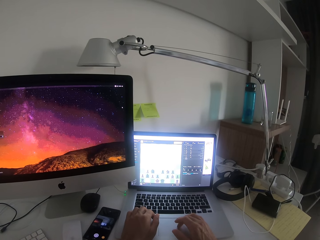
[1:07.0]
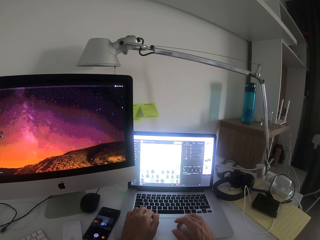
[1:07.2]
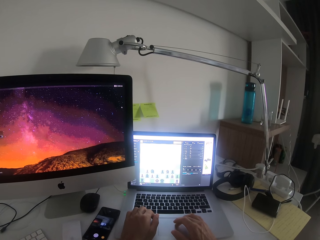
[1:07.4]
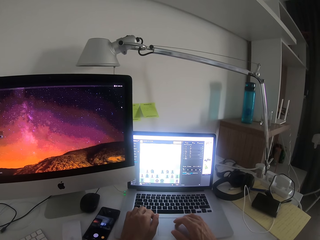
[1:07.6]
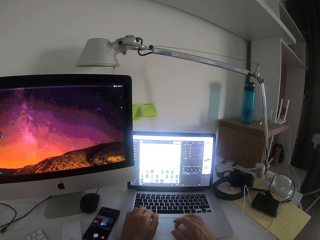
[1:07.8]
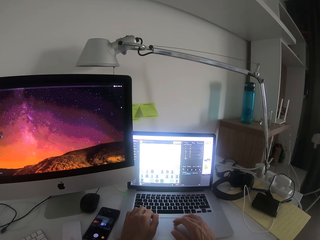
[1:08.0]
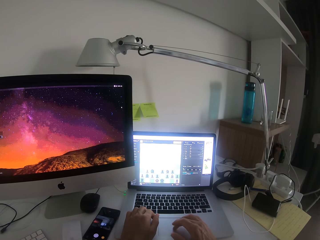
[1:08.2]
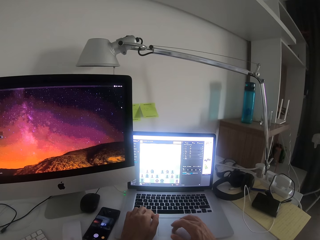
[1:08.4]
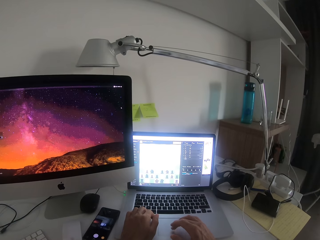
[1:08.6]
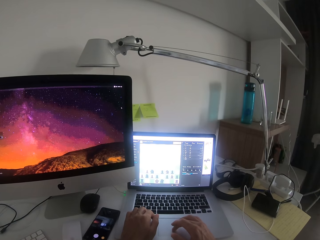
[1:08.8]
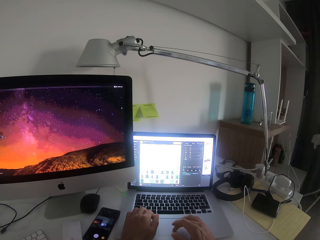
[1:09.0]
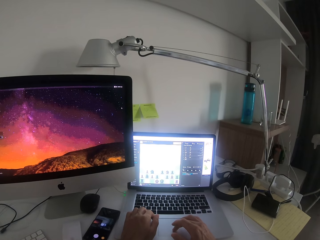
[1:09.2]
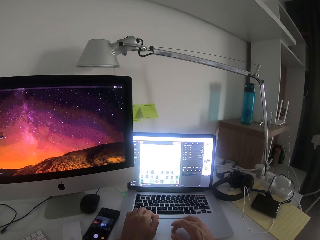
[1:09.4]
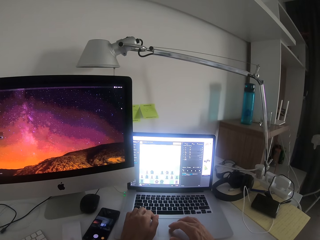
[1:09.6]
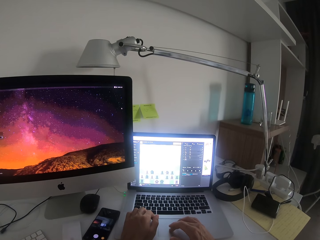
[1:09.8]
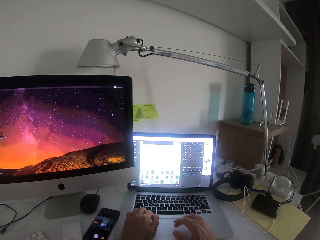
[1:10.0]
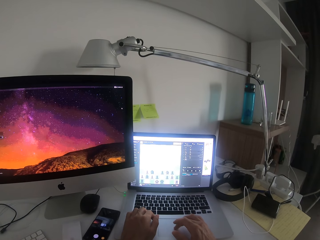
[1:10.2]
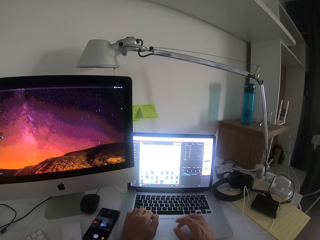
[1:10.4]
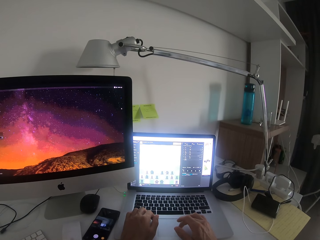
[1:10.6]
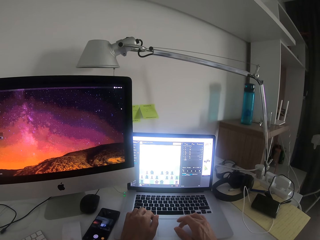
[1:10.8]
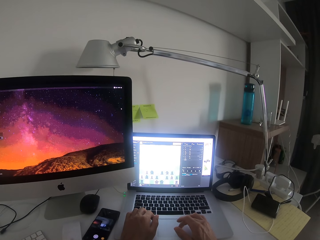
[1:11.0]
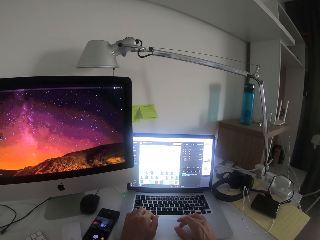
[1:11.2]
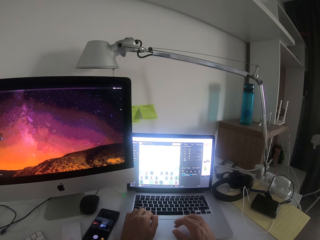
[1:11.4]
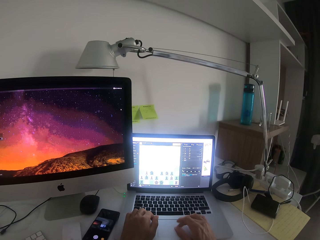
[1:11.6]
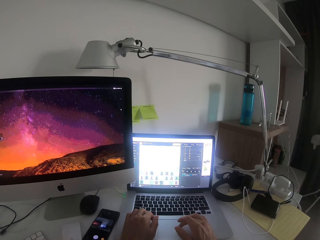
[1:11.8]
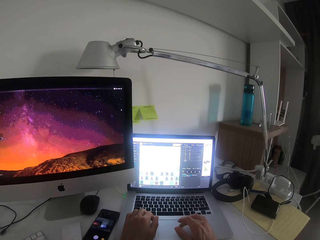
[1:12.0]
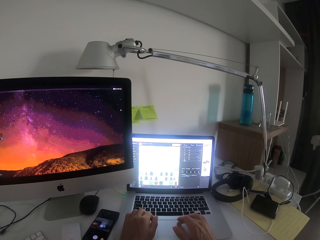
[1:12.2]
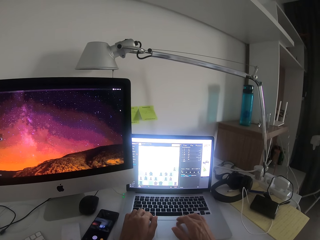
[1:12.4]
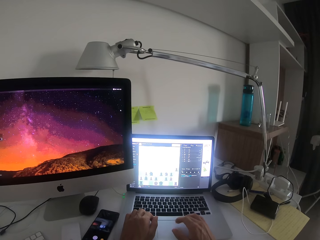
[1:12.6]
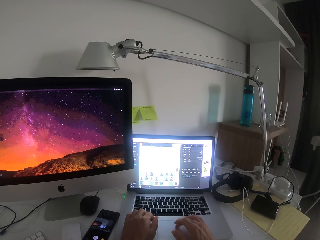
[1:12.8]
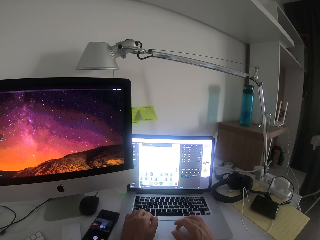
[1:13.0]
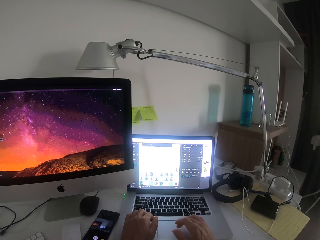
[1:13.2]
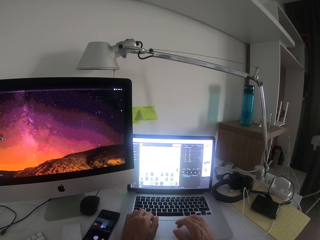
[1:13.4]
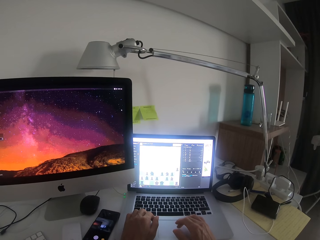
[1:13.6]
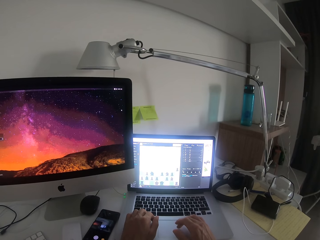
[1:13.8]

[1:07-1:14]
The camera wearer tries to open a file.

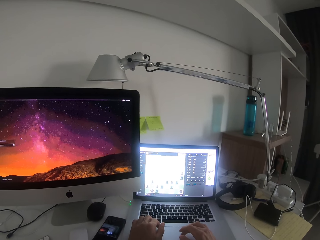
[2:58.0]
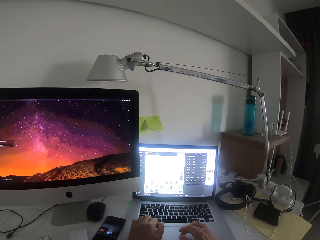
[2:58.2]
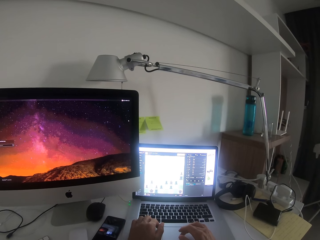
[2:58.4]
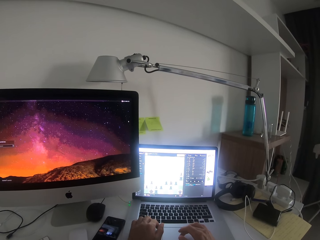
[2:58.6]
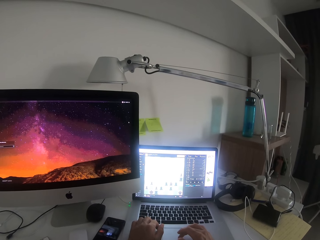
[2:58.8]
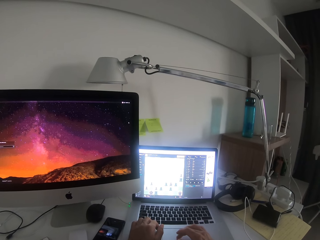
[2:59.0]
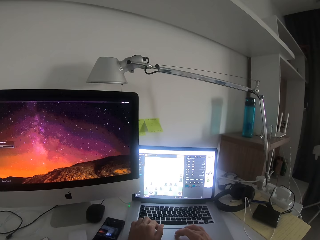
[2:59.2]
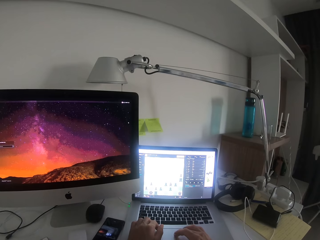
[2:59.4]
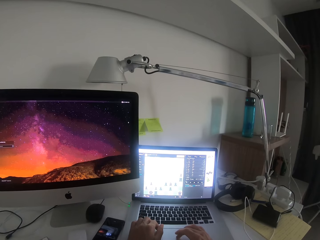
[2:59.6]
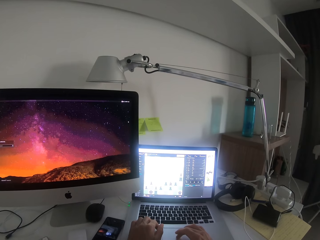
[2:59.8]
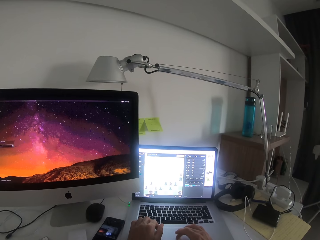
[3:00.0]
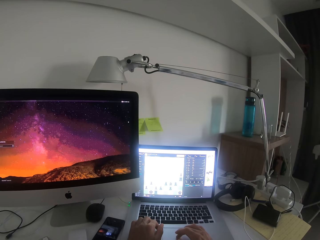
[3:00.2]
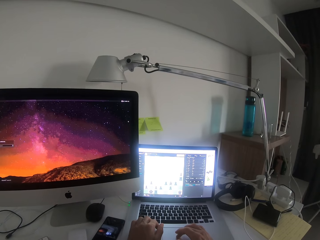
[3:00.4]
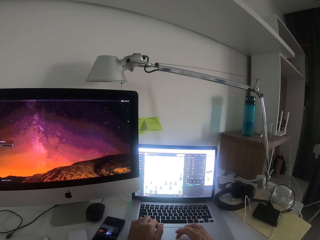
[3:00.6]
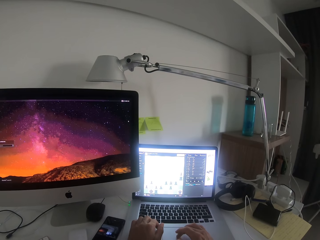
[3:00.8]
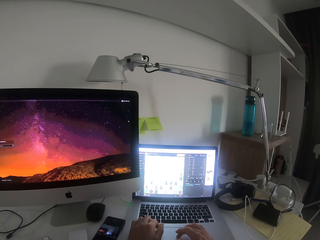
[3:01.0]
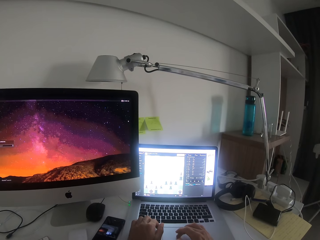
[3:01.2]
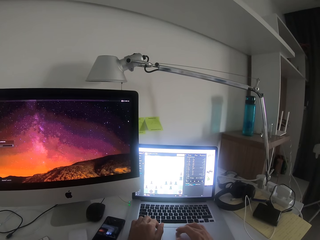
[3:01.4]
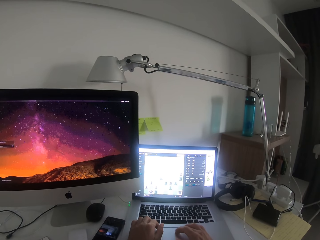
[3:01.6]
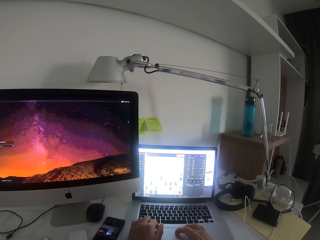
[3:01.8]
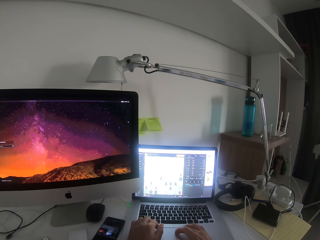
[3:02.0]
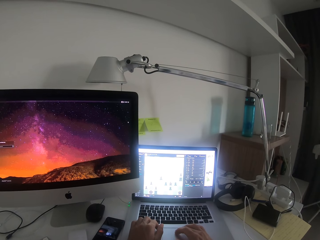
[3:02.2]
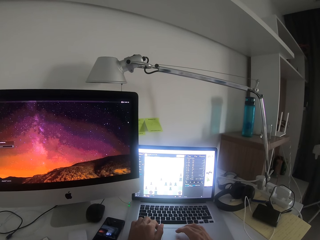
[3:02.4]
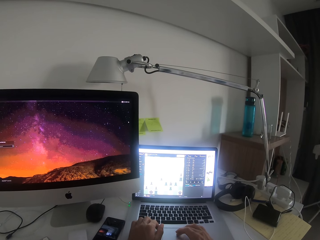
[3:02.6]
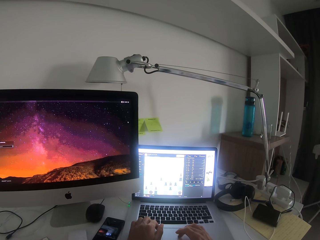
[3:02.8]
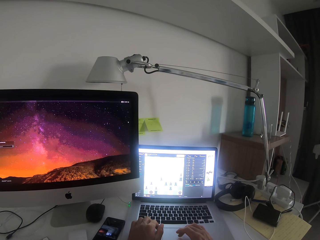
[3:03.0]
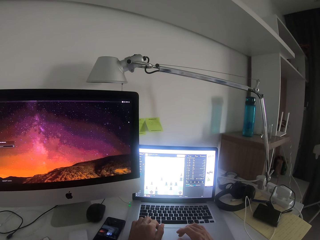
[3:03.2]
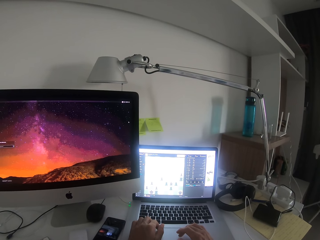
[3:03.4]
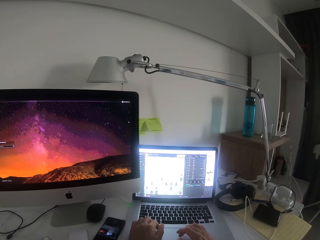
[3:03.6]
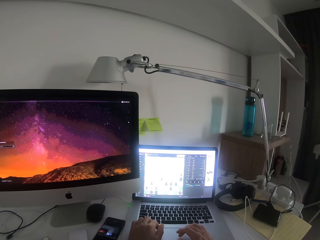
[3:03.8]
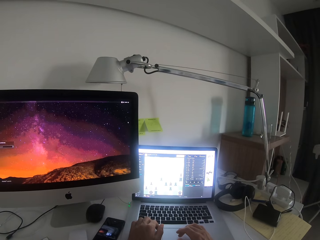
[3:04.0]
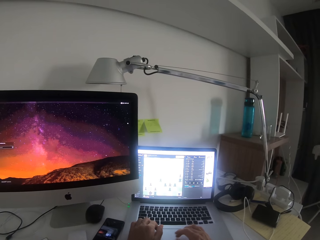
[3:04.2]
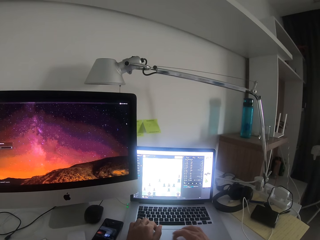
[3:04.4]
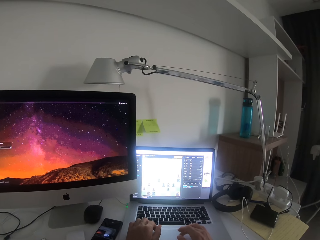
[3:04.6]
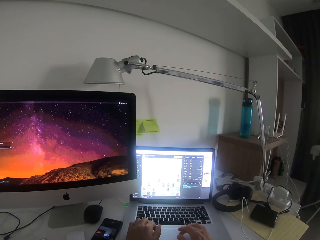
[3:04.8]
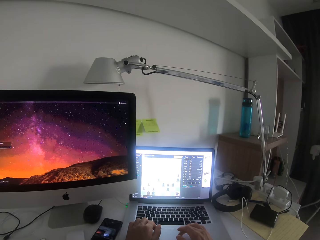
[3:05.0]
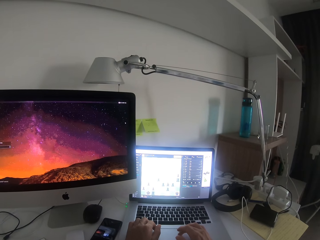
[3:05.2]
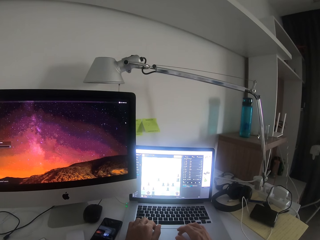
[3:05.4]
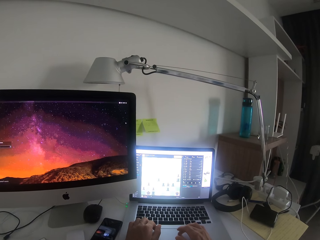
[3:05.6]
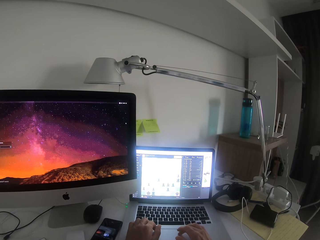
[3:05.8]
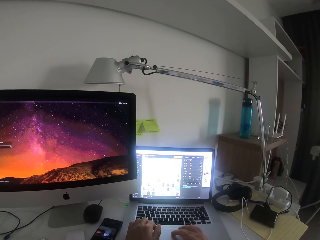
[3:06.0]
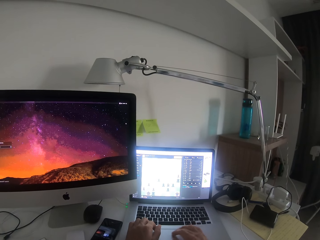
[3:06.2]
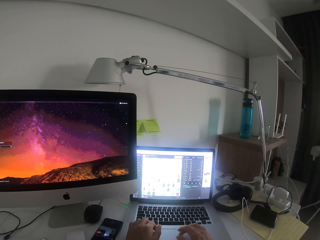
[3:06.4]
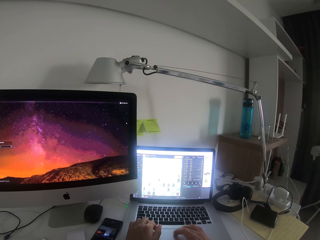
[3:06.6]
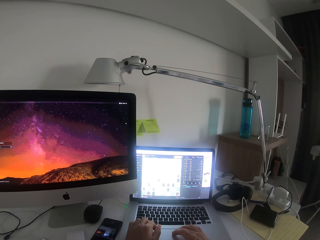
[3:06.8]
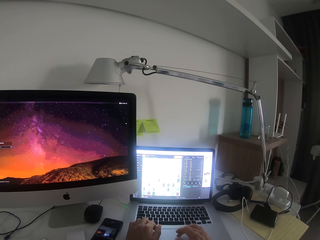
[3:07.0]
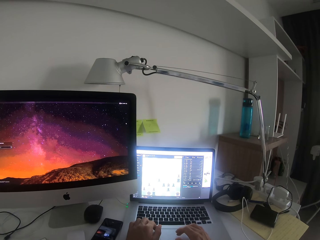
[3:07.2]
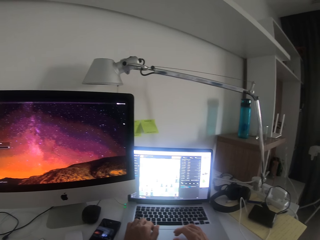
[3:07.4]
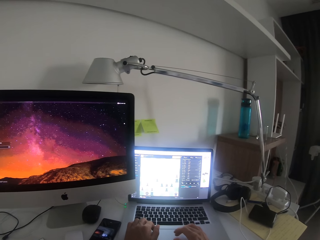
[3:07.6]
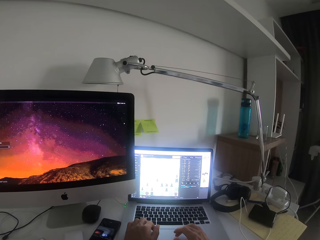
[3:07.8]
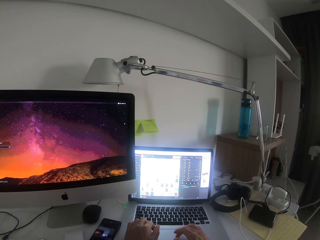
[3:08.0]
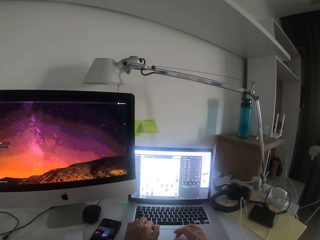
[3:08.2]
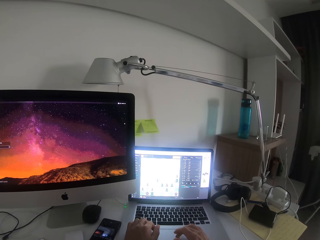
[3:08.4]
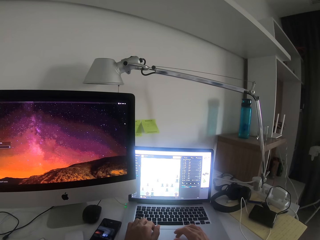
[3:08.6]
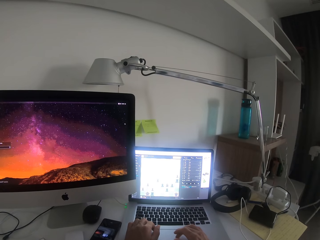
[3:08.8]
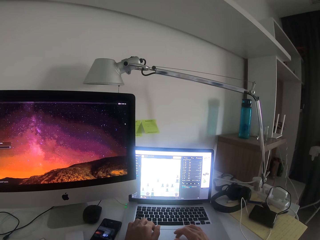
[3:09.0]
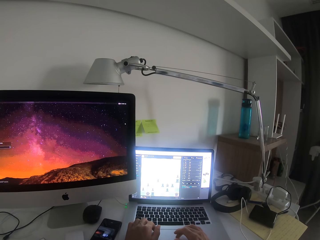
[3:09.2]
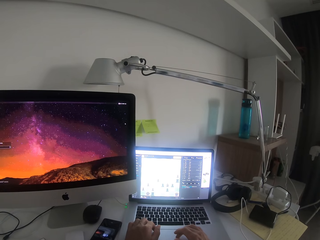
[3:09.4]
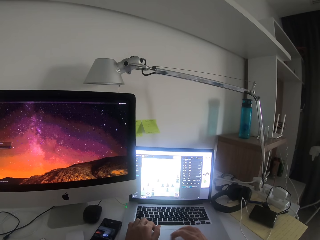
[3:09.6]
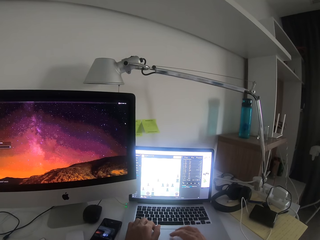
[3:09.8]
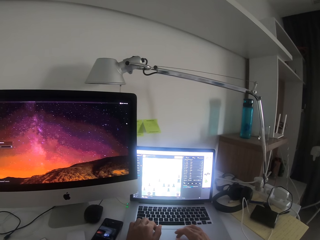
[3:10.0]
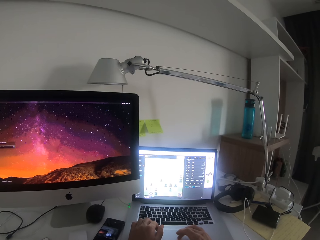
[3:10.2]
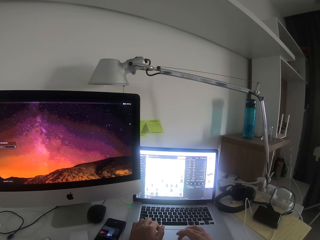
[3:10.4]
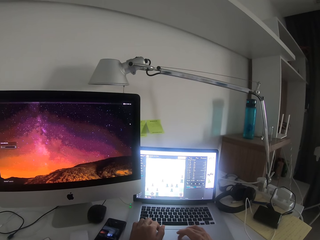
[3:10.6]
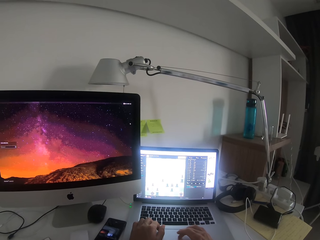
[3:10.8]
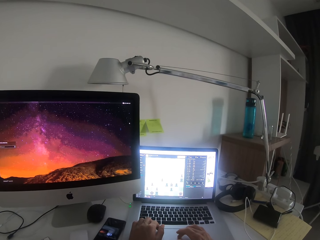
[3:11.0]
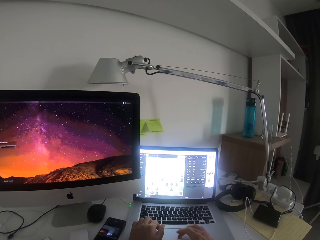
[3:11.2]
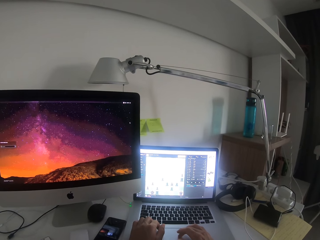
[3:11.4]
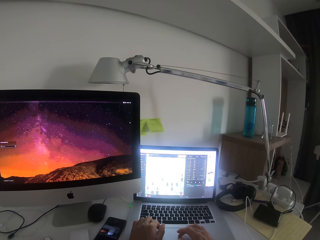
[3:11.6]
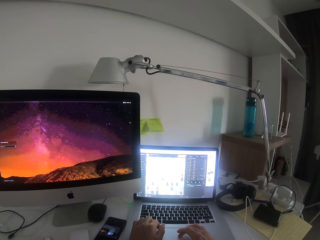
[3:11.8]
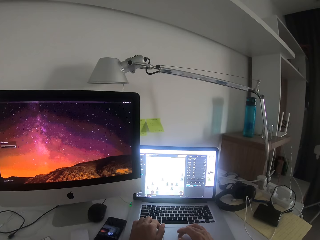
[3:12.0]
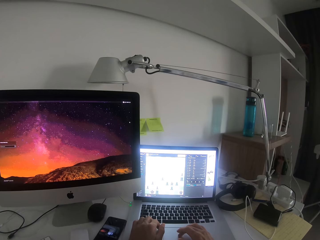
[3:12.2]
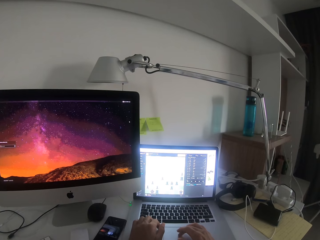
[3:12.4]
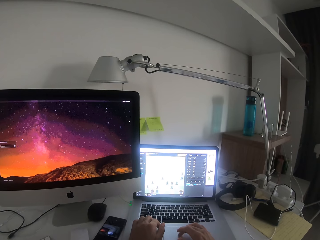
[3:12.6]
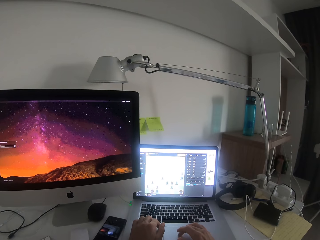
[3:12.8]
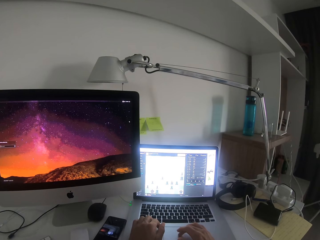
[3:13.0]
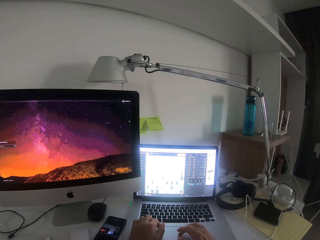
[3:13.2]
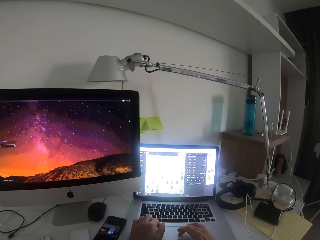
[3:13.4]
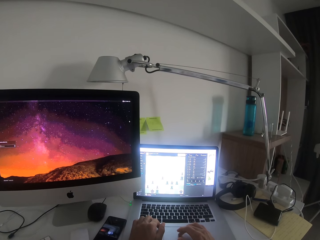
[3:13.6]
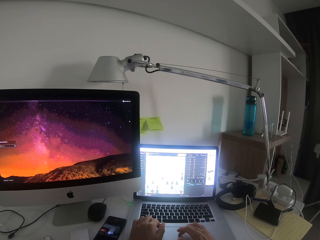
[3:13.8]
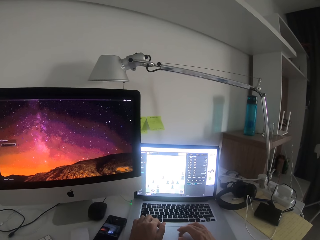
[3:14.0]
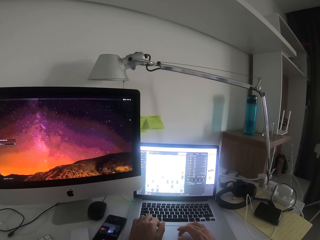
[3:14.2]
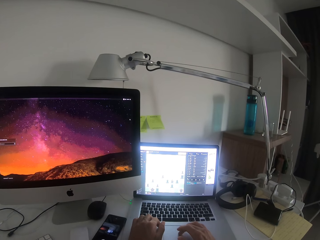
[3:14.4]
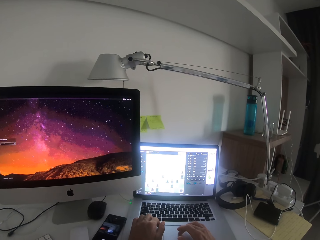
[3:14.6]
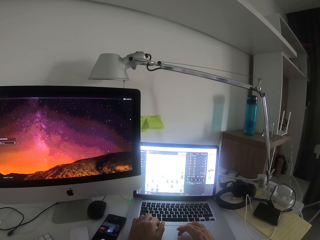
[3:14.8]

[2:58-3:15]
The camera wearer makes a voice.
